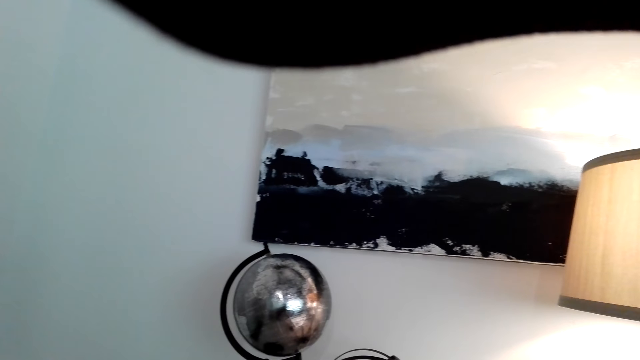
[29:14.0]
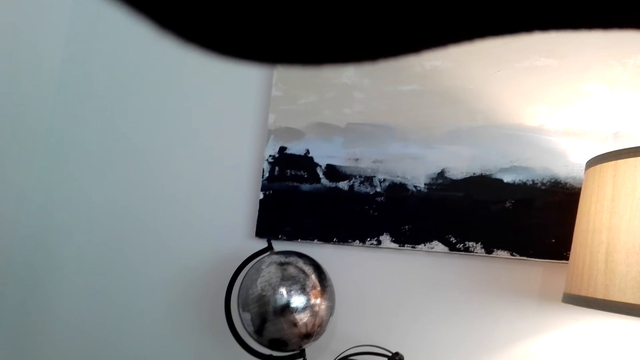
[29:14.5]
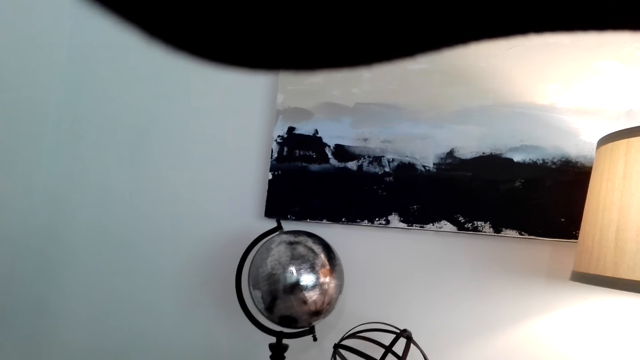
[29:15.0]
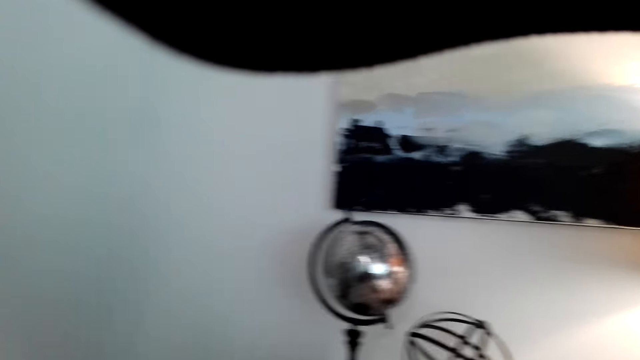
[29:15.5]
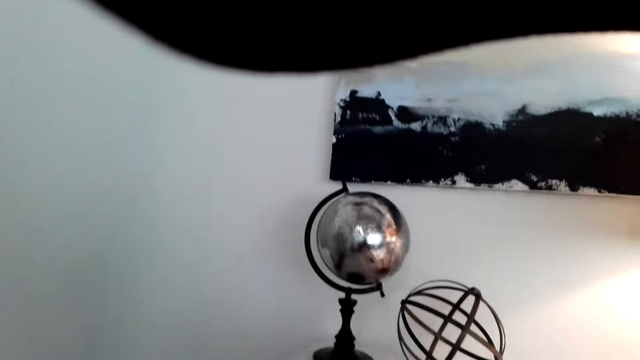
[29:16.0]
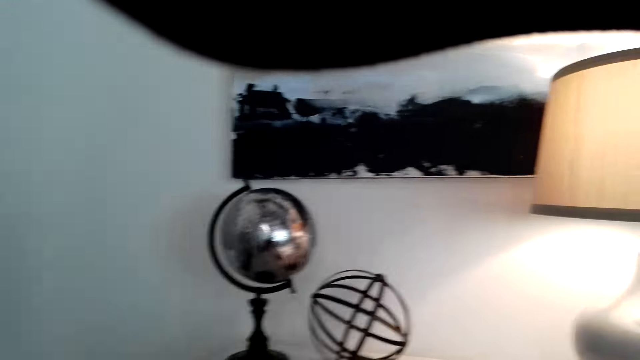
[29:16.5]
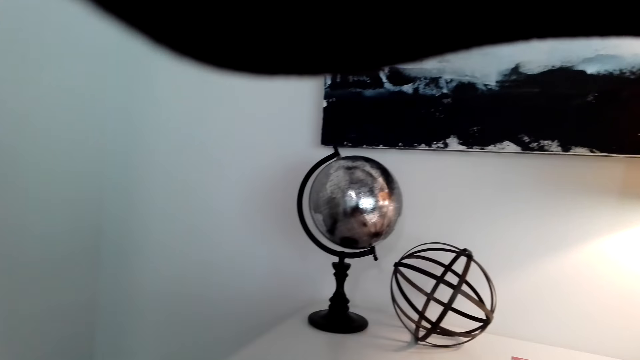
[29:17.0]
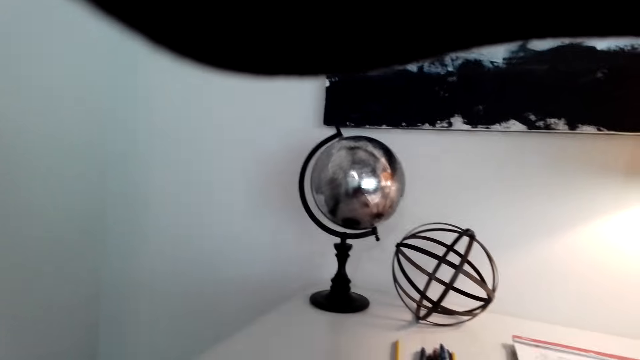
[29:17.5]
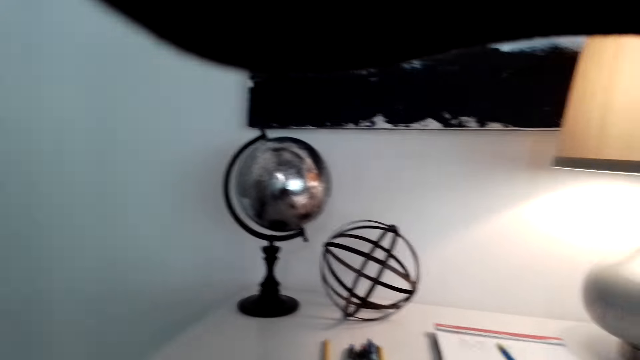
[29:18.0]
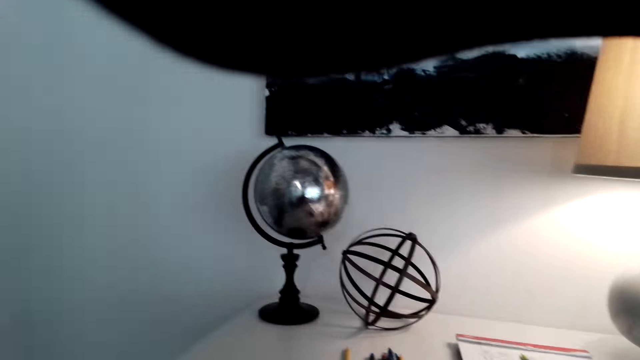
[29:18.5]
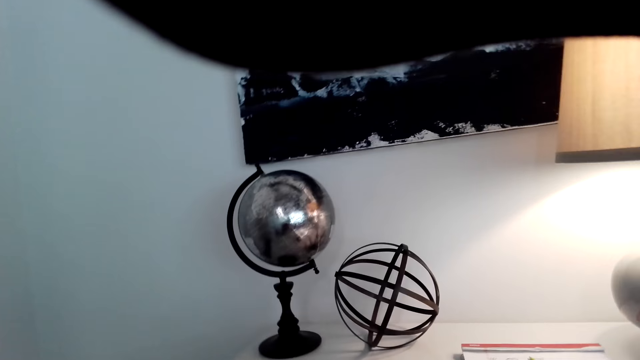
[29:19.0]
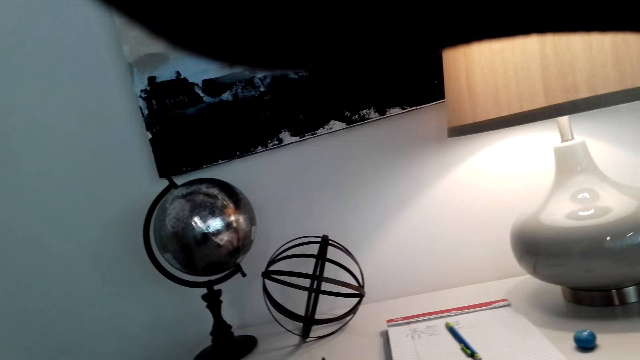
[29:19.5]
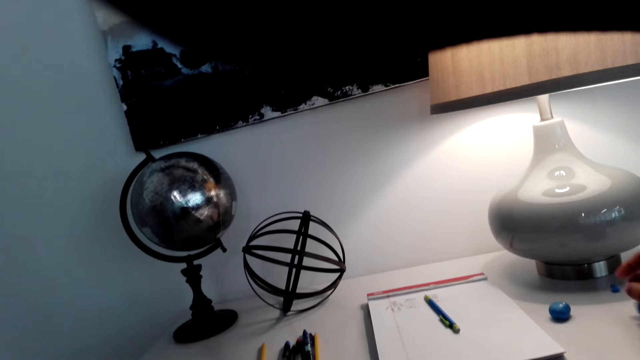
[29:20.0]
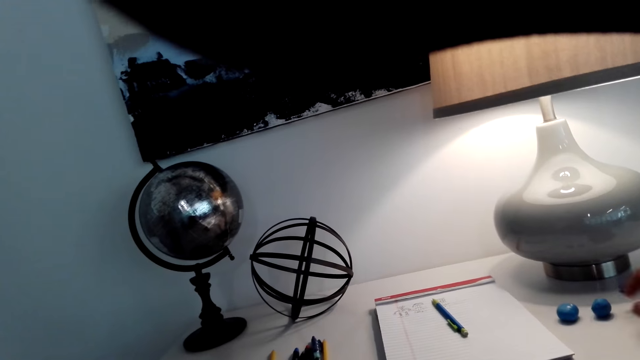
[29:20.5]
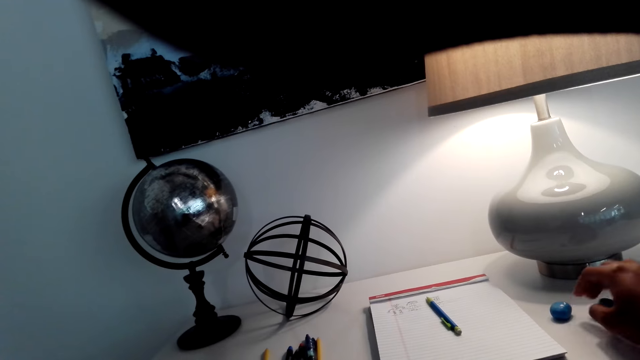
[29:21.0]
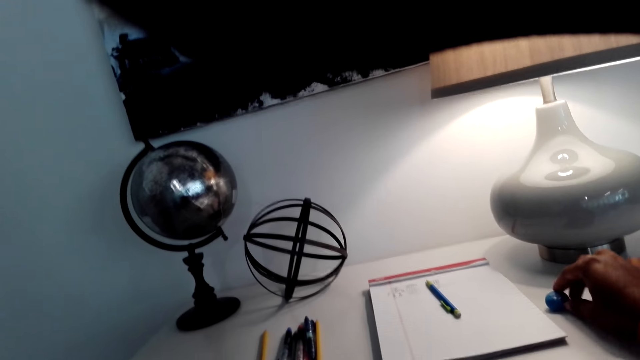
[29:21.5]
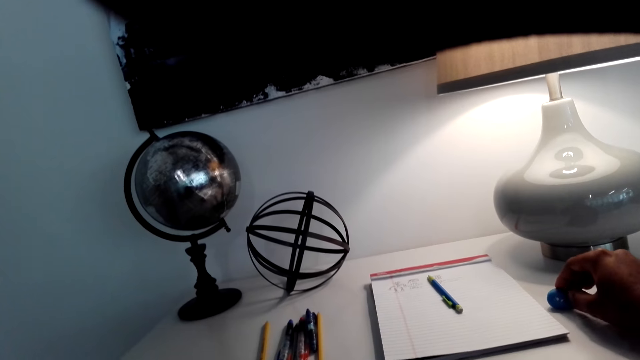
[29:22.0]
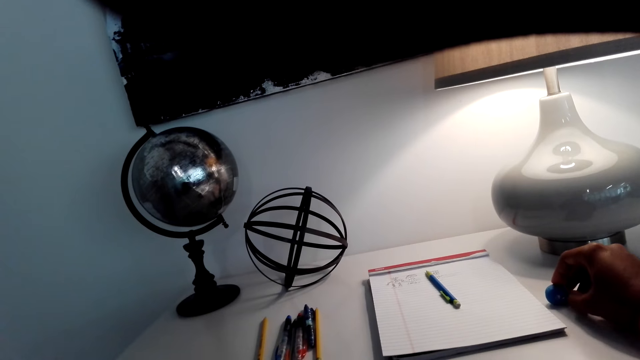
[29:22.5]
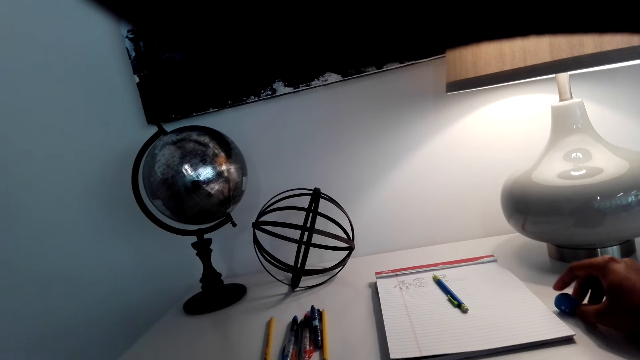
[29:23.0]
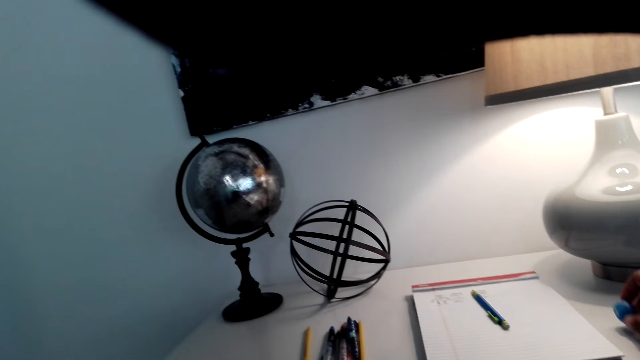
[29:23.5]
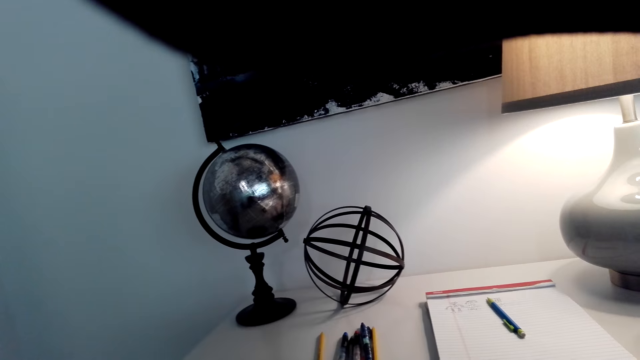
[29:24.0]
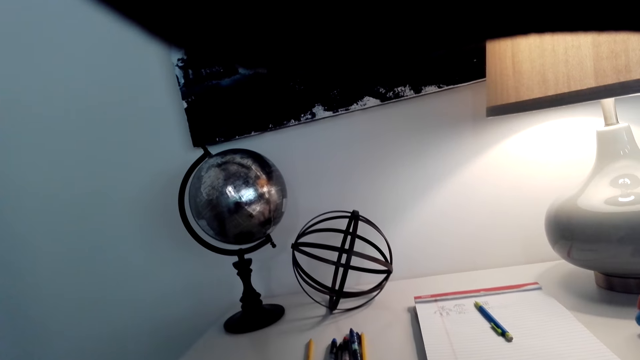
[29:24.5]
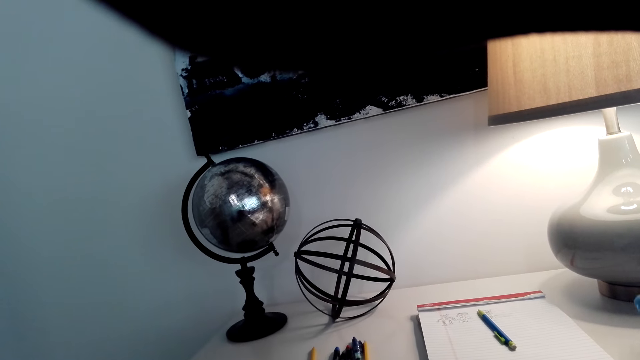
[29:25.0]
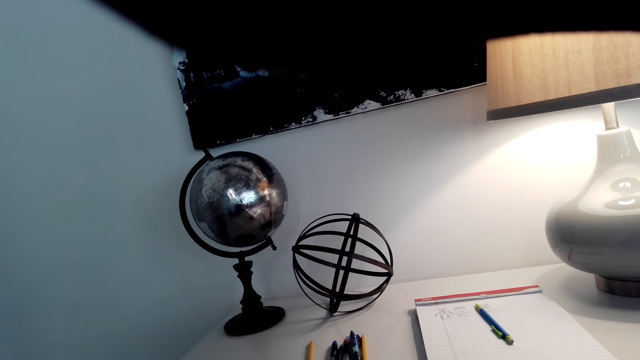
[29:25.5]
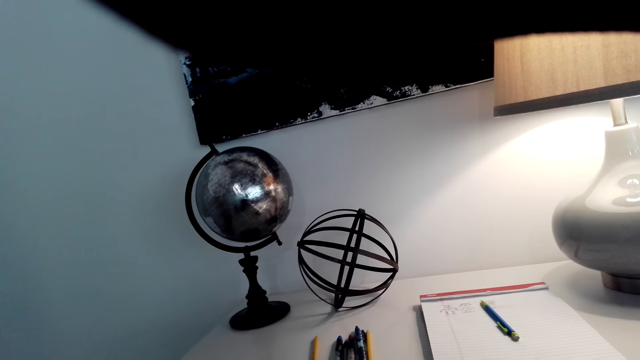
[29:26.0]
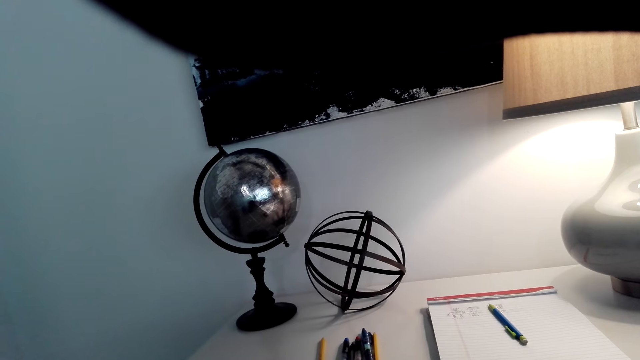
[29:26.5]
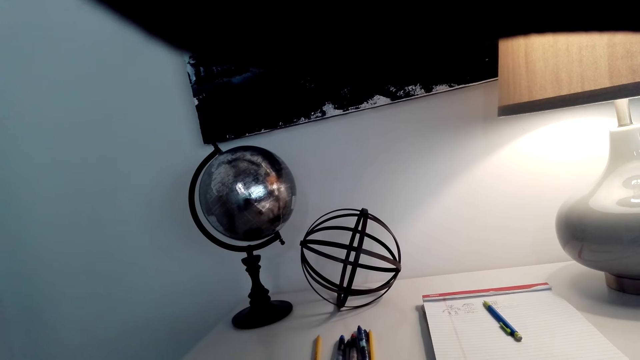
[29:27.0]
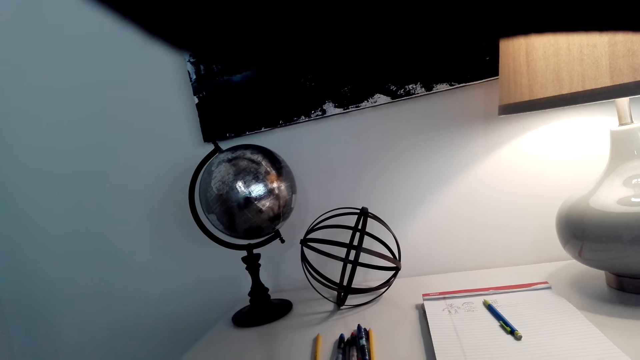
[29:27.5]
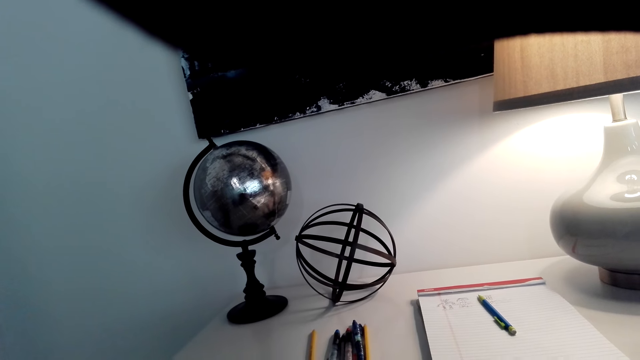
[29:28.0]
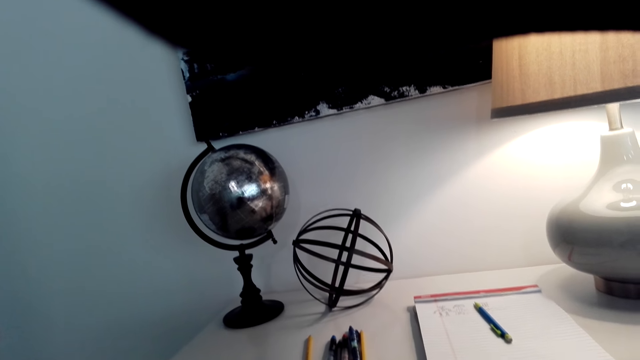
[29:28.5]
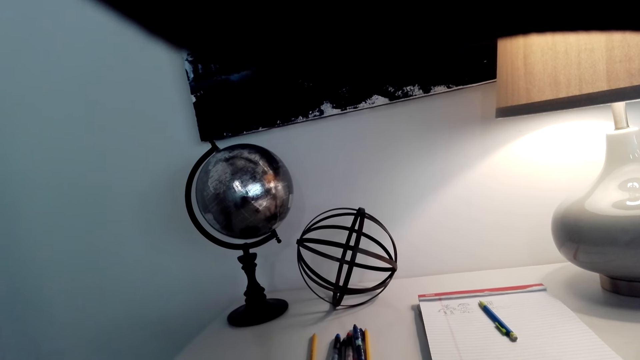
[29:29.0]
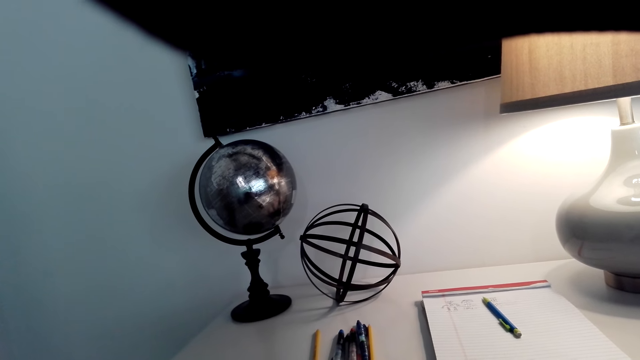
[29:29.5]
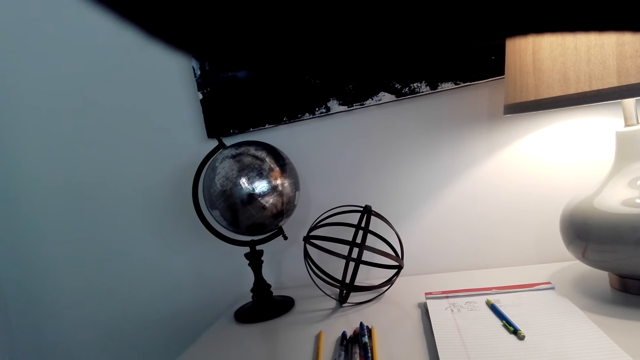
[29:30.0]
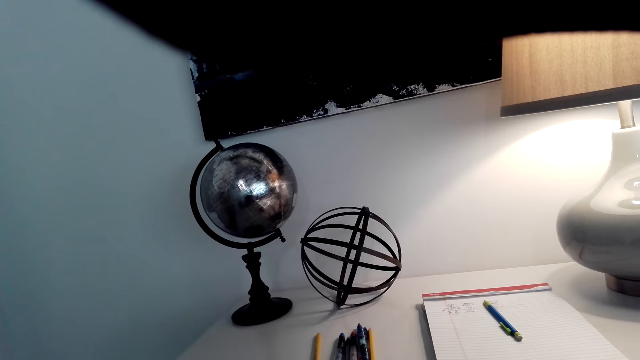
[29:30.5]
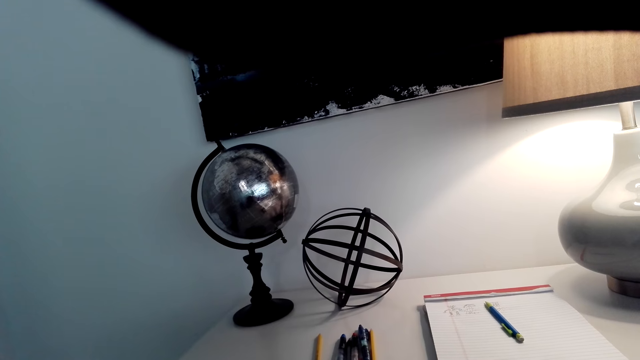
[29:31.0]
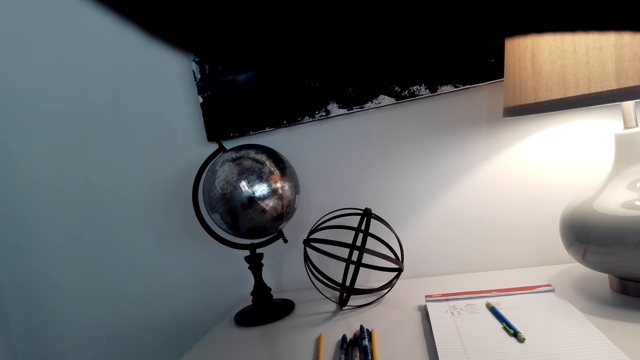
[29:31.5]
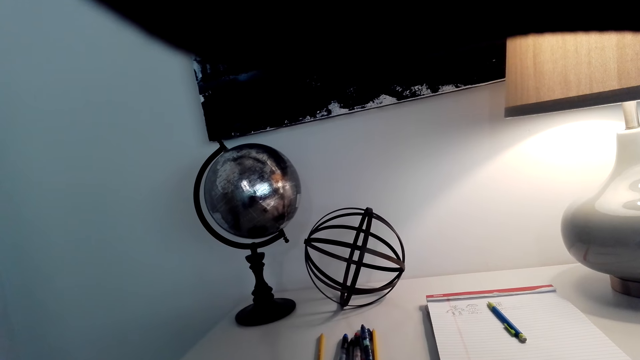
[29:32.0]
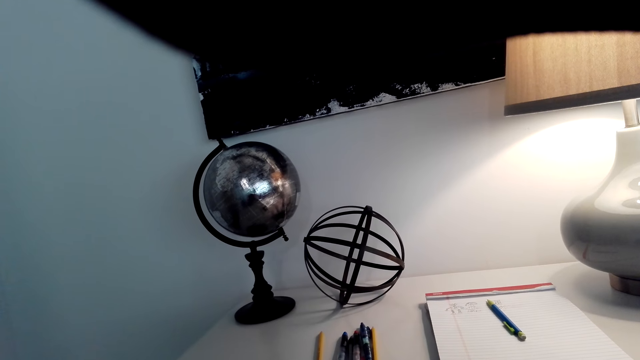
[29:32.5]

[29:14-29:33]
The camera wearer looks at the terrestrial globe. They hold something on the table. They look at the terrestrial globe.

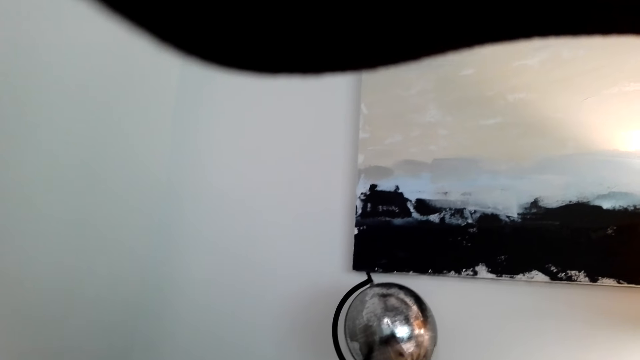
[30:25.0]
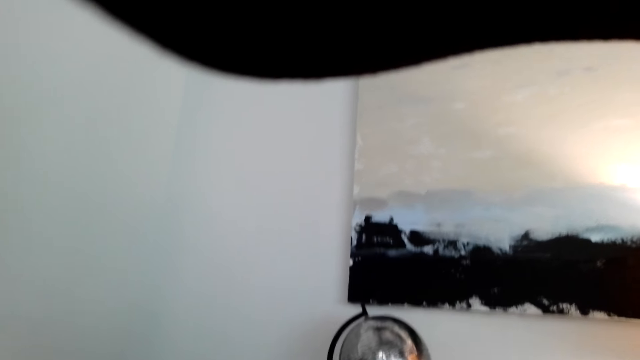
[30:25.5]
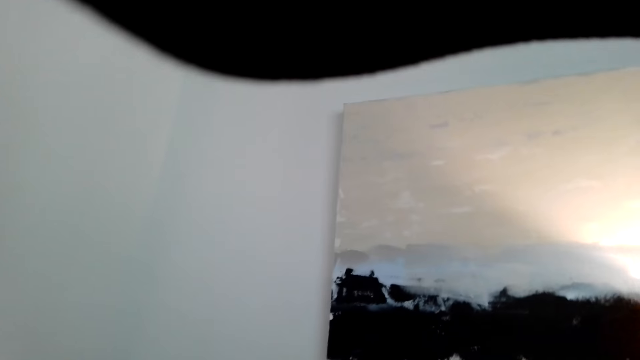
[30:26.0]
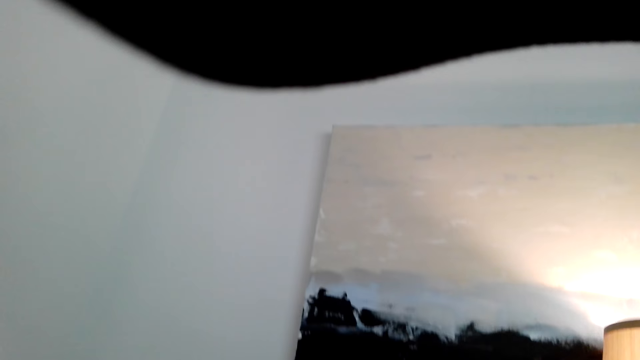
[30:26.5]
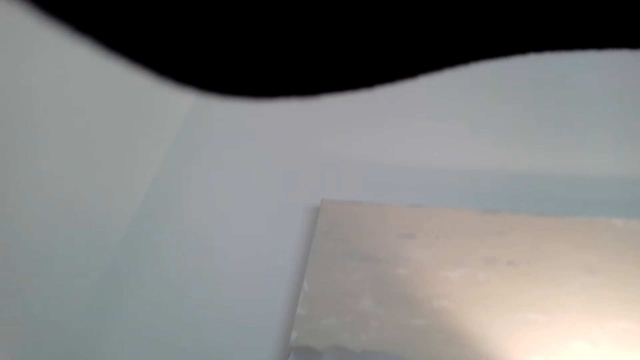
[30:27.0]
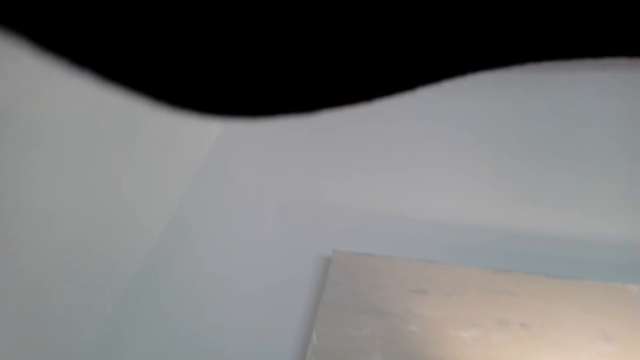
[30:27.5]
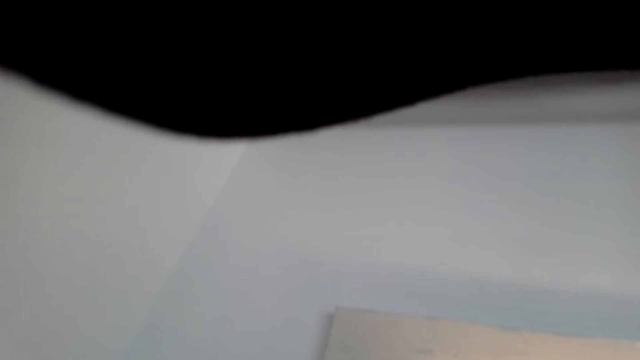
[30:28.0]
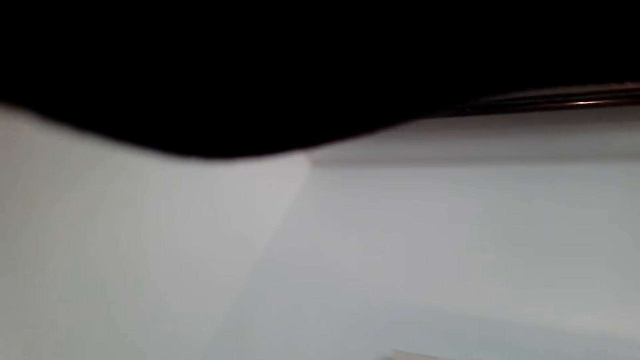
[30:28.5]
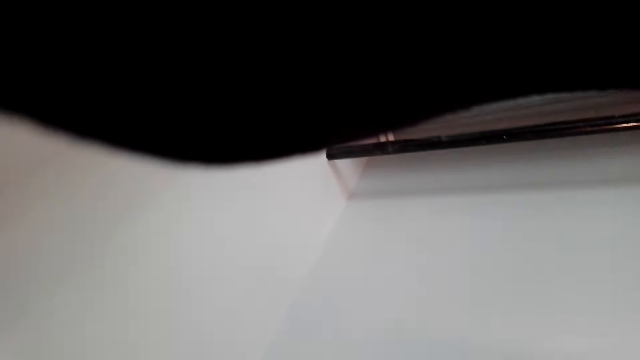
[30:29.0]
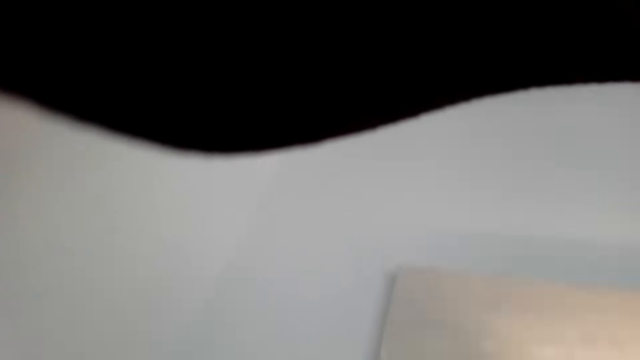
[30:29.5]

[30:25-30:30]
The camera wearer looks at the wall.
